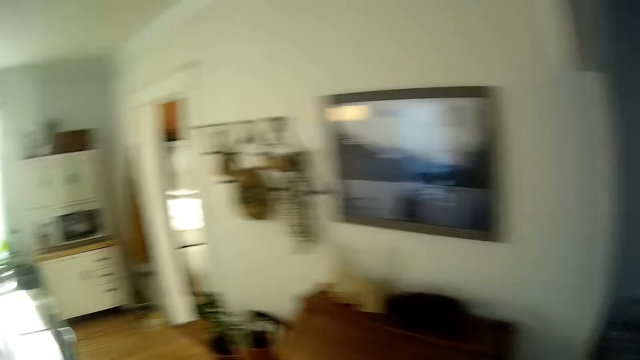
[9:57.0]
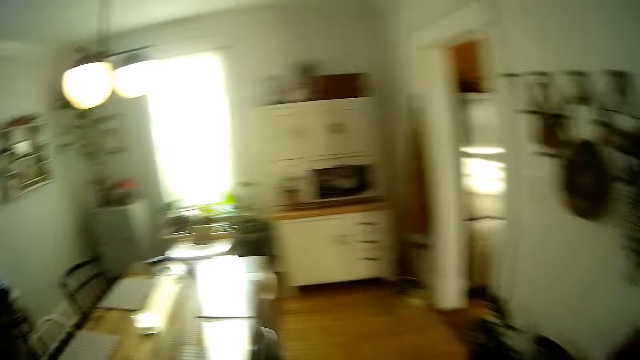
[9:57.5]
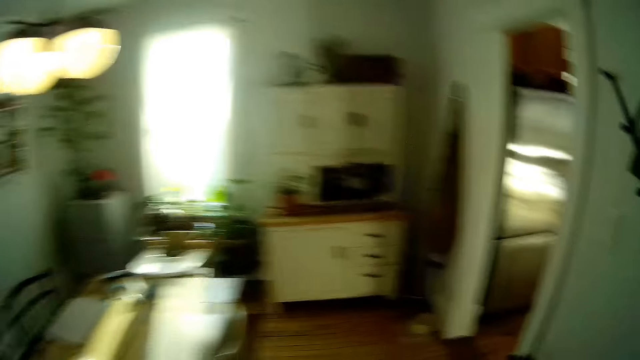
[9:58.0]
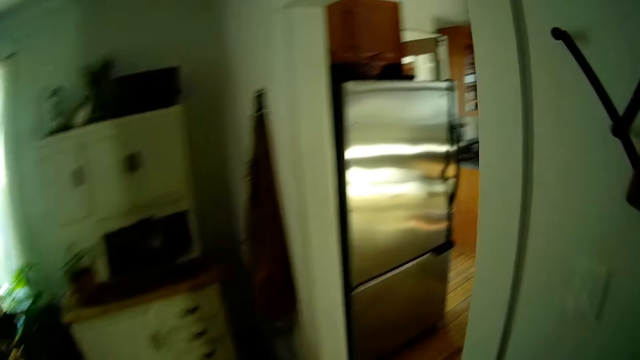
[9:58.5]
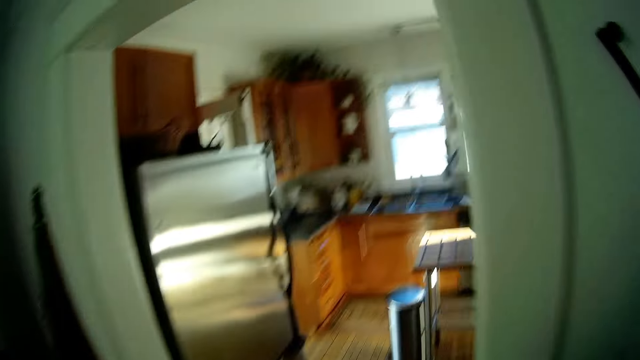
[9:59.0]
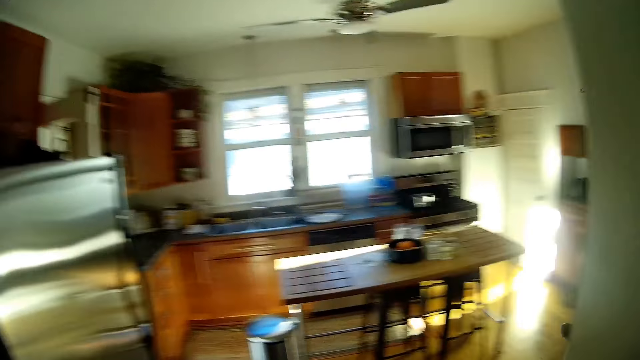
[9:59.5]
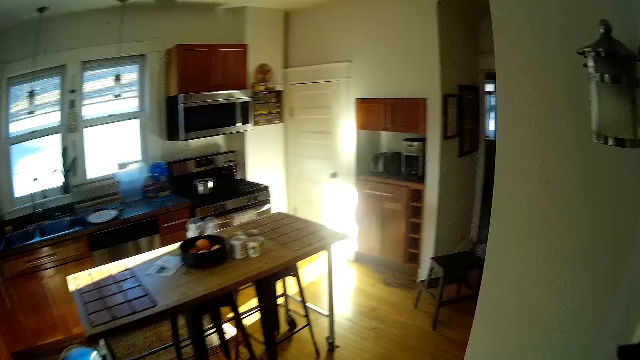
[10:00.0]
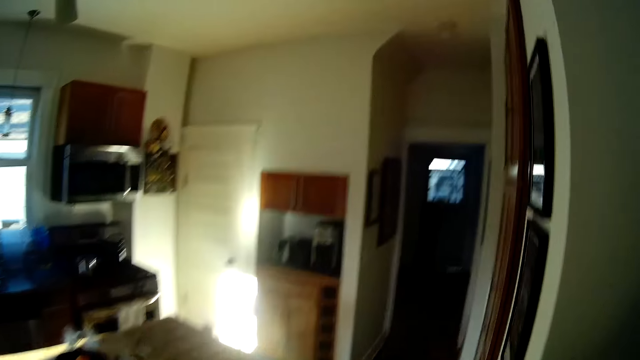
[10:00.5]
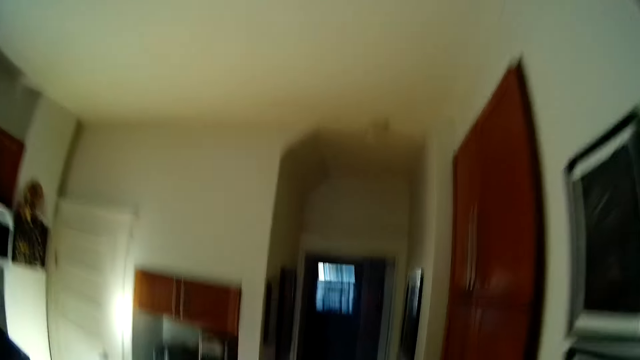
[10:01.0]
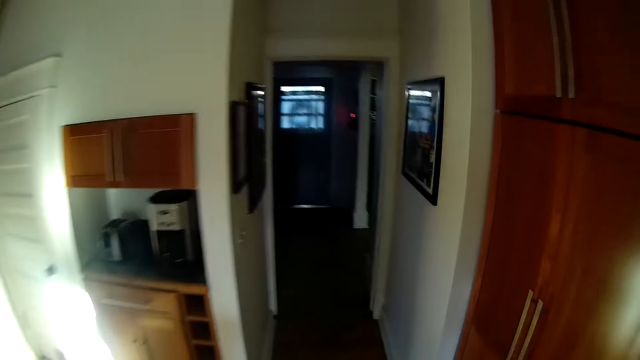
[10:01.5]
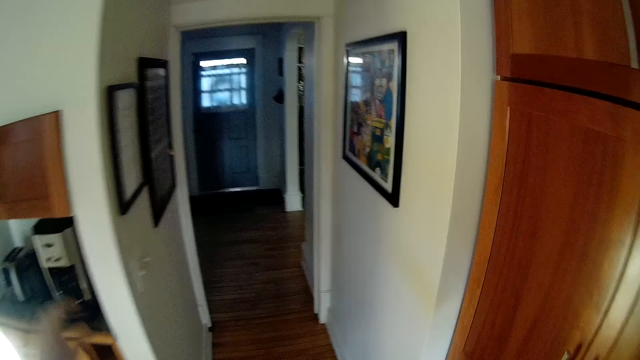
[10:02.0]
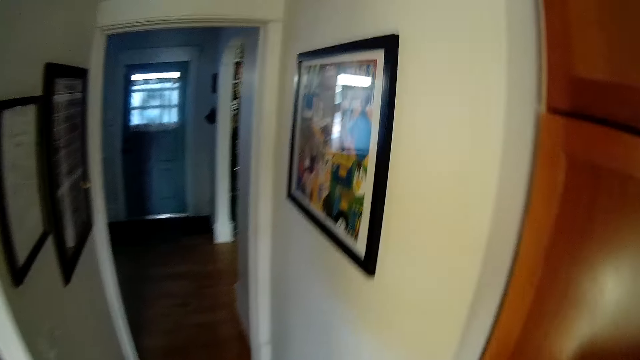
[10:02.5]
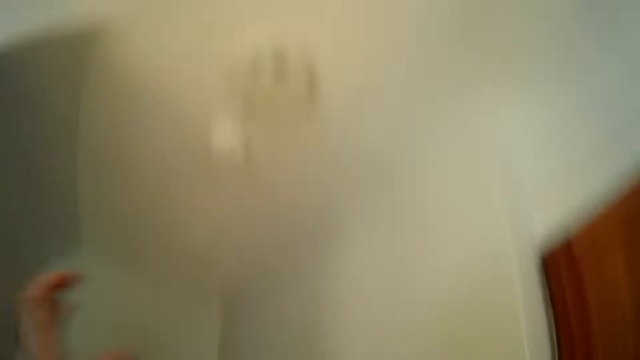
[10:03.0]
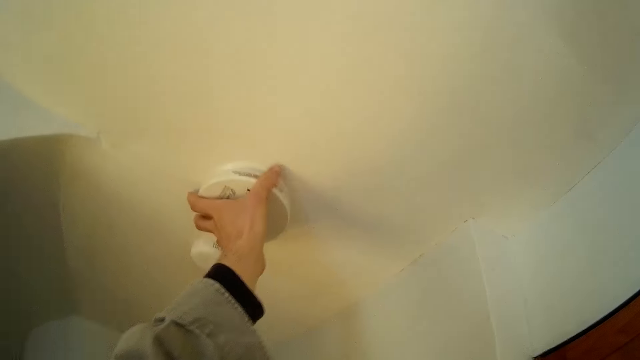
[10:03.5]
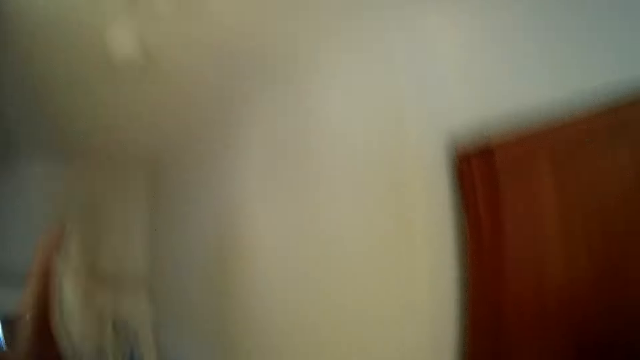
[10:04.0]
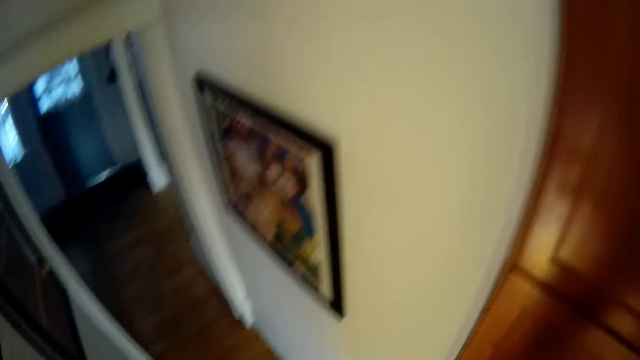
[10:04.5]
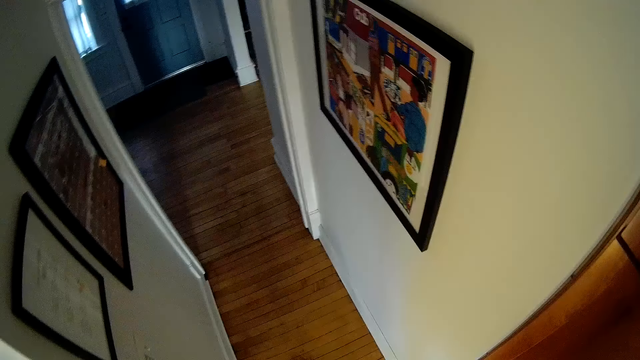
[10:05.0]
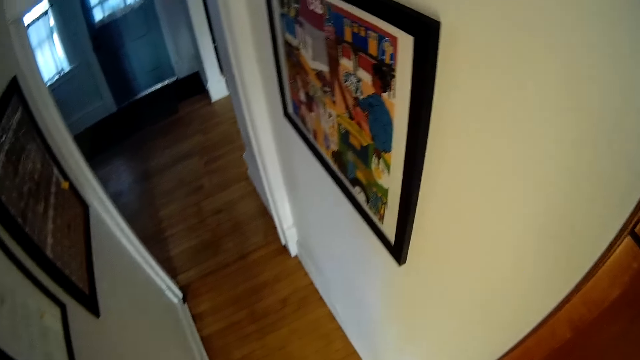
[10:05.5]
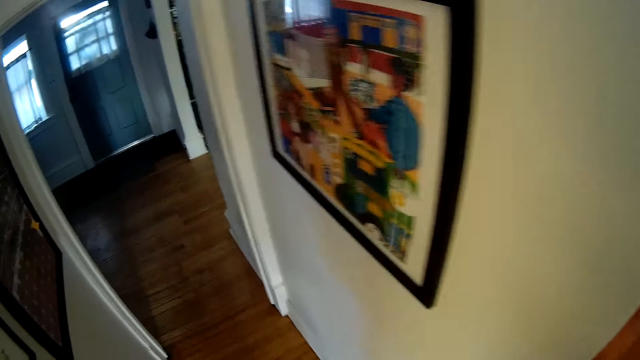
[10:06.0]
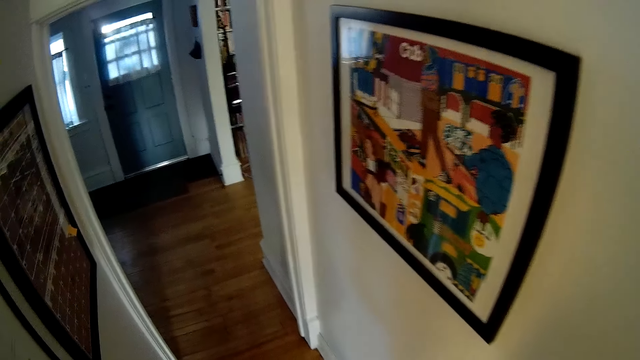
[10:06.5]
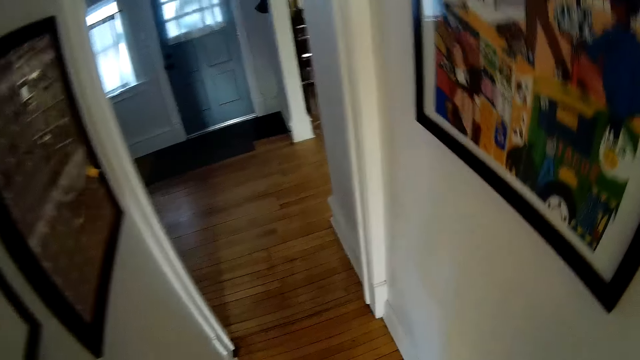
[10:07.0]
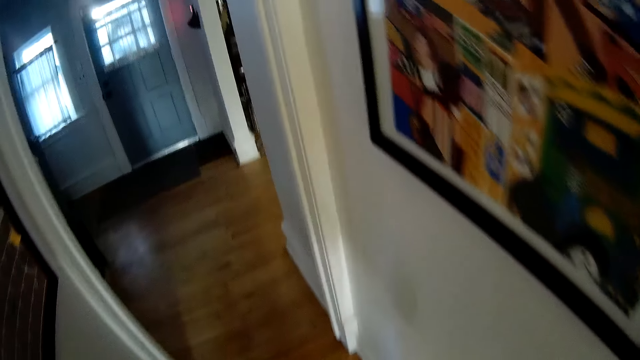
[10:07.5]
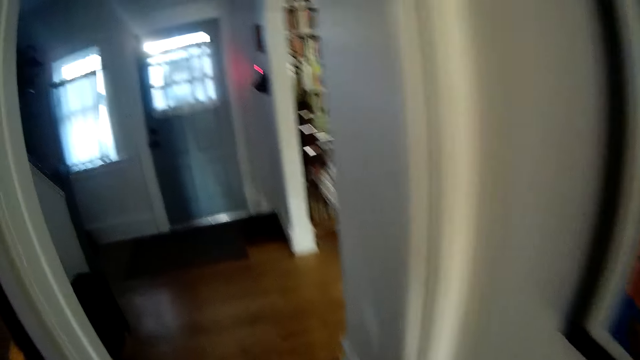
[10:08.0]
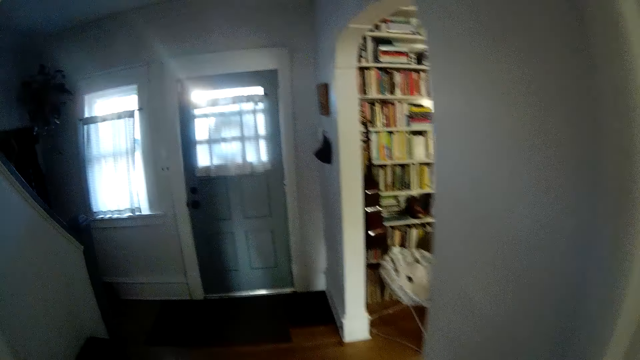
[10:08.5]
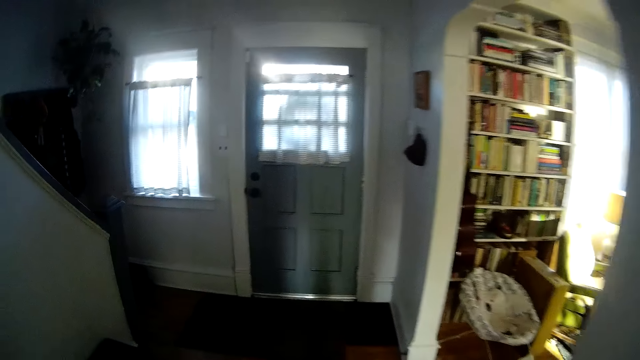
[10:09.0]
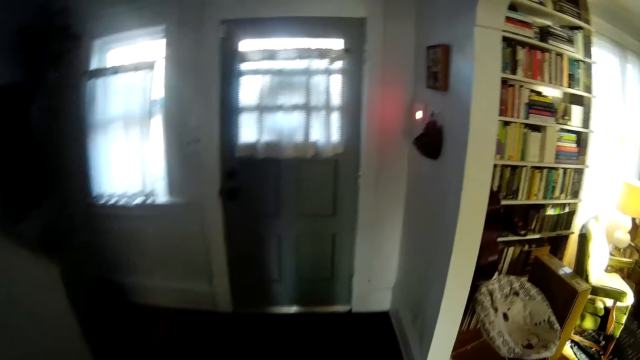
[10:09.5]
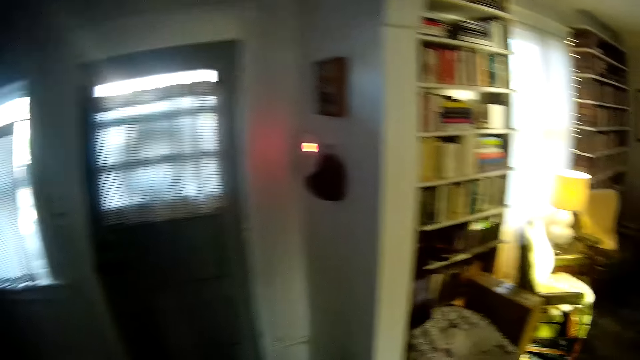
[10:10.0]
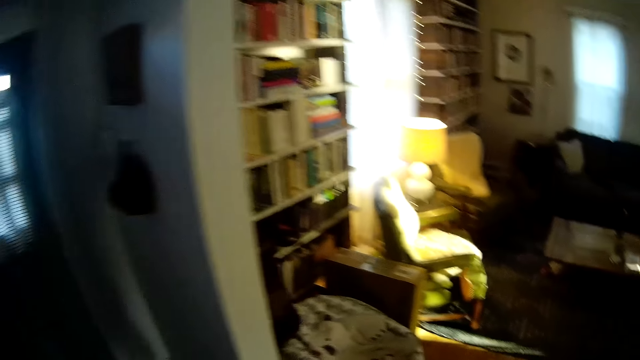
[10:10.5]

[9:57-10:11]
The camera wearer walks into the kitchen. He removes a multi sensor detector of a fire alarm system on the ceiling with his left hand. He walks on the corridor. He walks towards a fire alarm control panel.

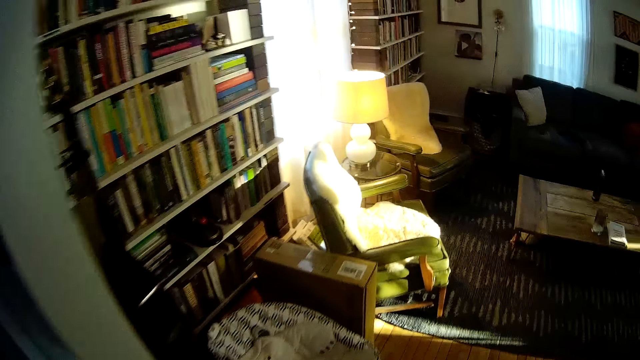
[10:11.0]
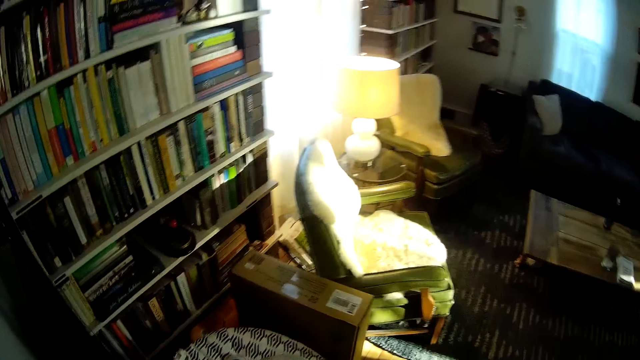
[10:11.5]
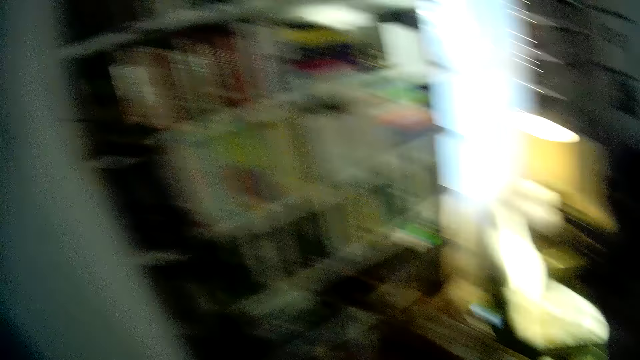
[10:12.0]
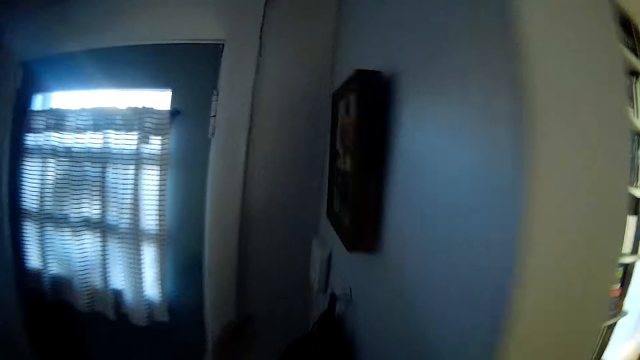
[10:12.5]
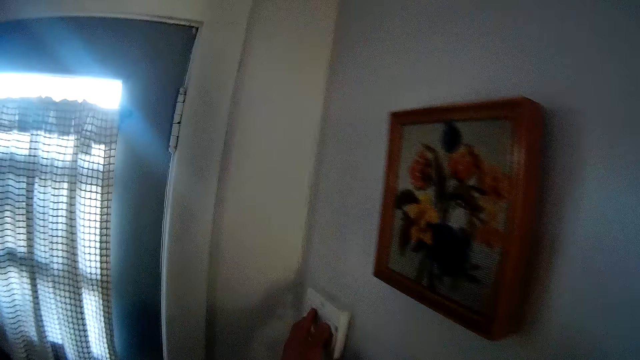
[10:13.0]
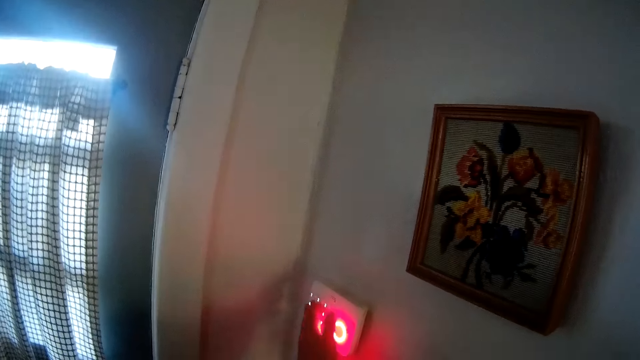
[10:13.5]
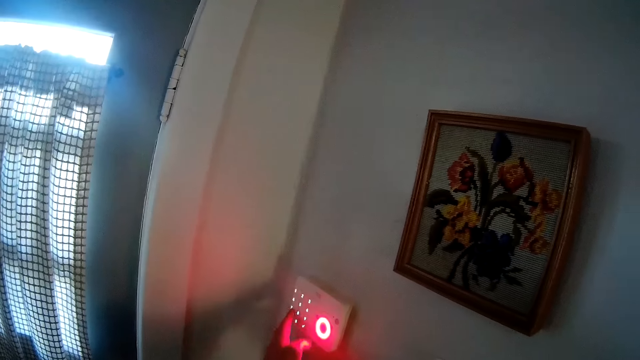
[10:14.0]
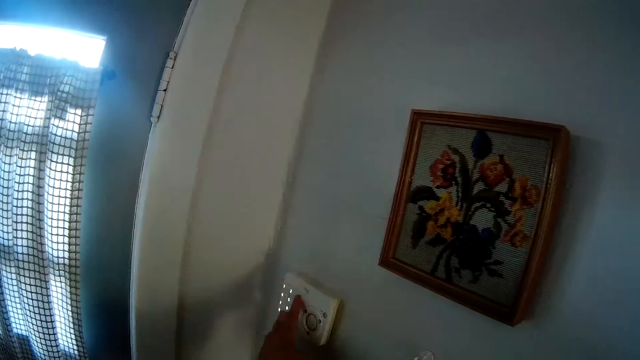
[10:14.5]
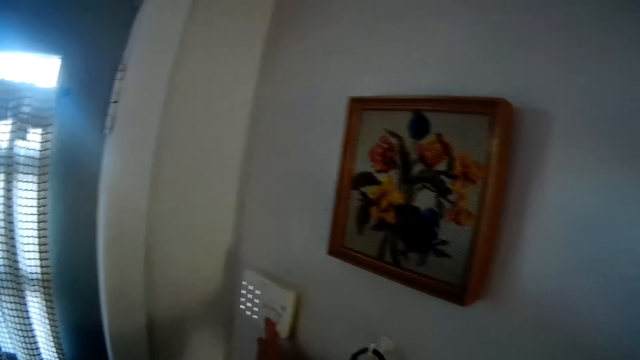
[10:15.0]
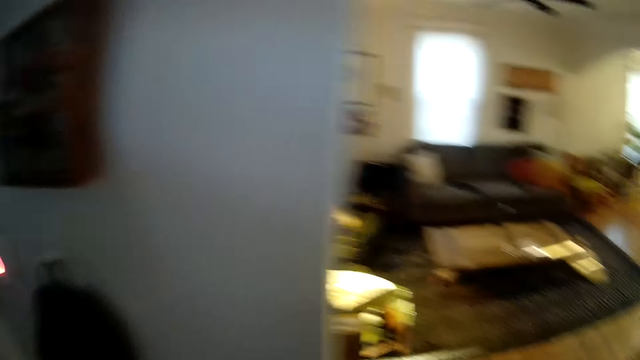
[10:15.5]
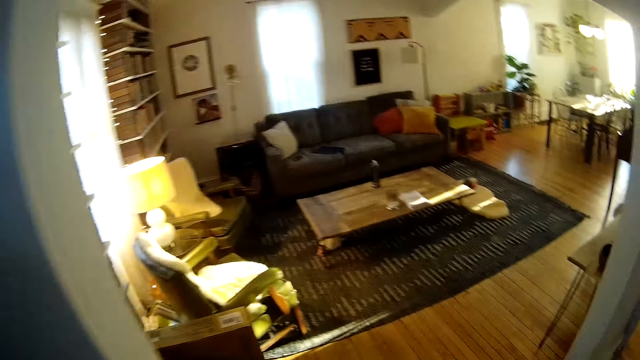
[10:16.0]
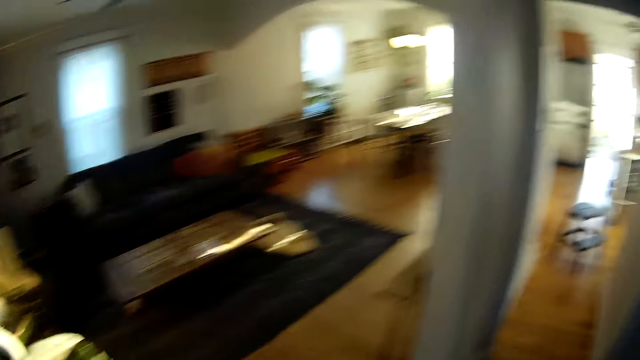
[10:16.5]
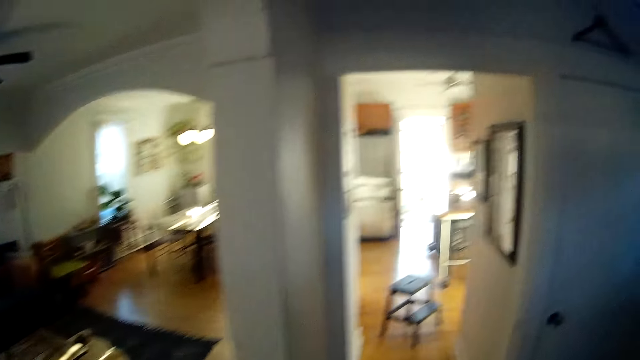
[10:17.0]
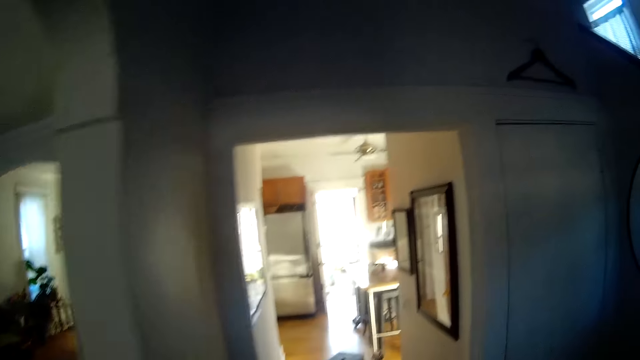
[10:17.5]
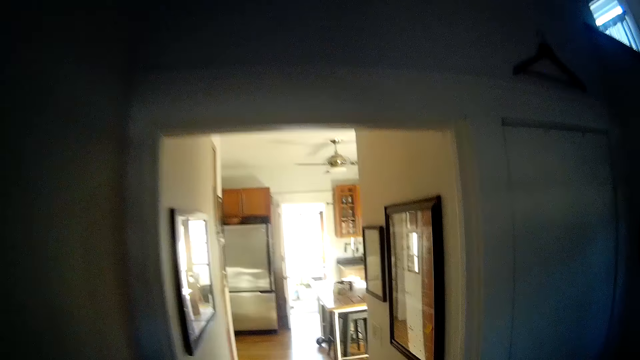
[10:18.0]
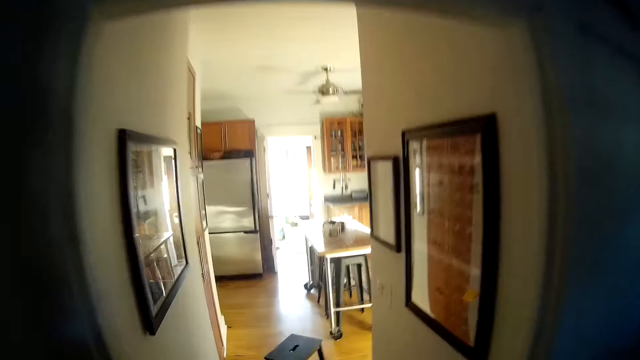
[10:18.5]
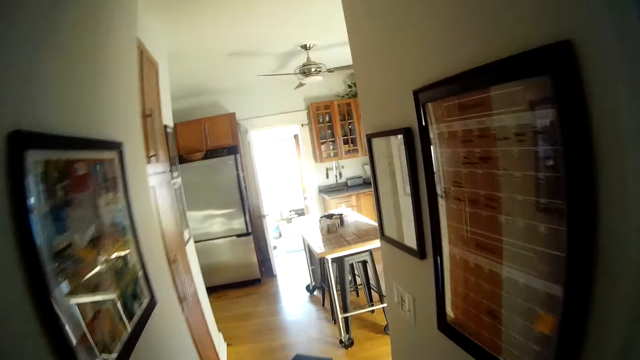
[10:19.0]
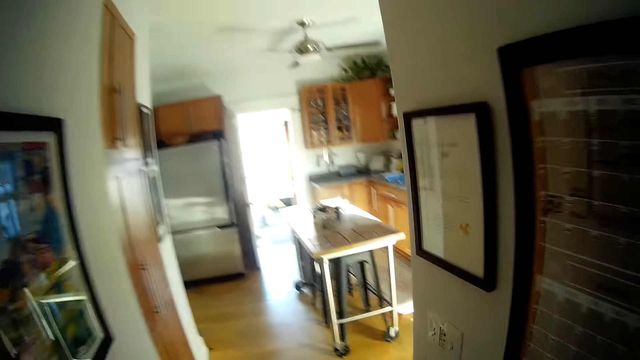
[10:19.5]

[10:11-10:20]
The camera wearer types in a code on the fire alarm control panel with his left hand. He operates the switch. He walks on the corridor.
